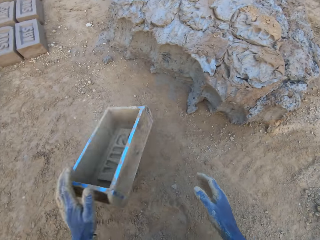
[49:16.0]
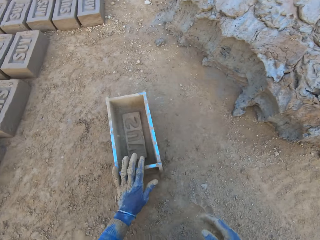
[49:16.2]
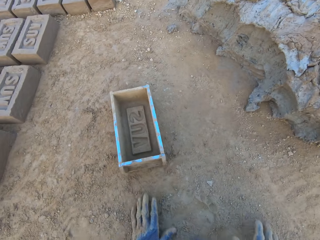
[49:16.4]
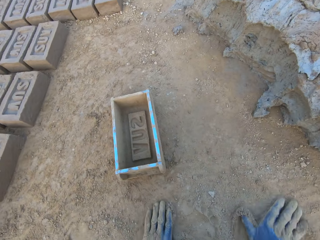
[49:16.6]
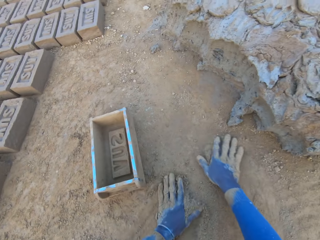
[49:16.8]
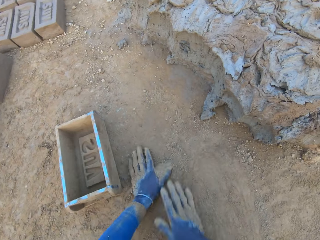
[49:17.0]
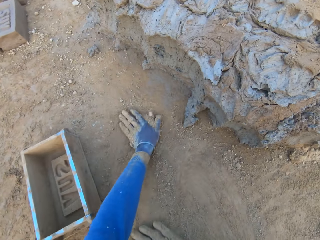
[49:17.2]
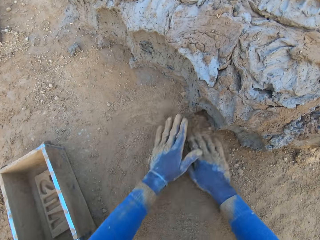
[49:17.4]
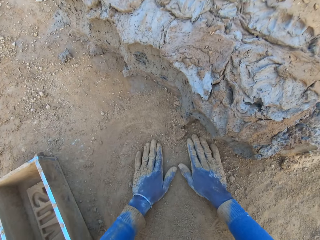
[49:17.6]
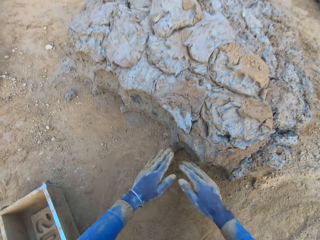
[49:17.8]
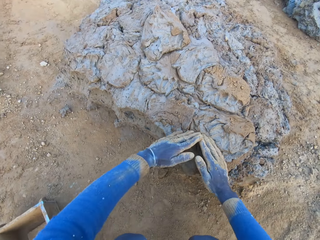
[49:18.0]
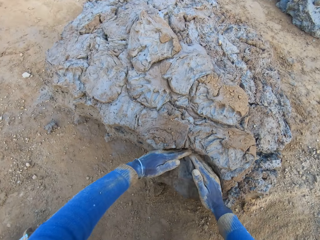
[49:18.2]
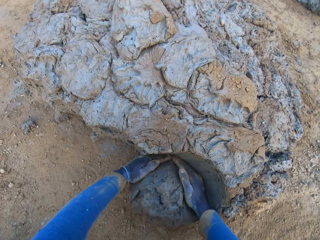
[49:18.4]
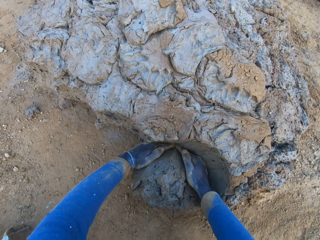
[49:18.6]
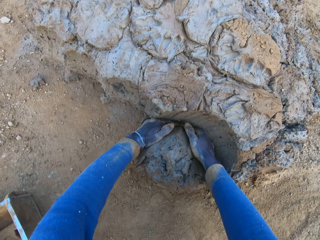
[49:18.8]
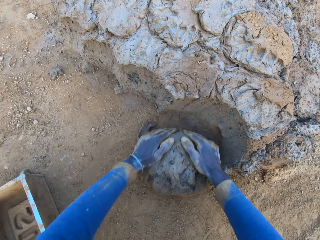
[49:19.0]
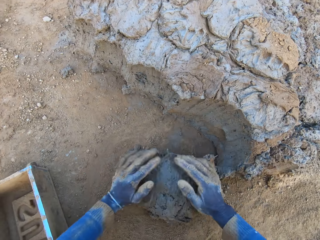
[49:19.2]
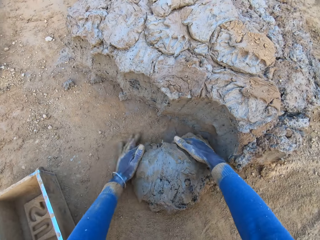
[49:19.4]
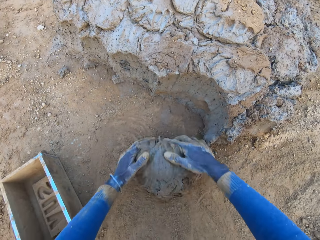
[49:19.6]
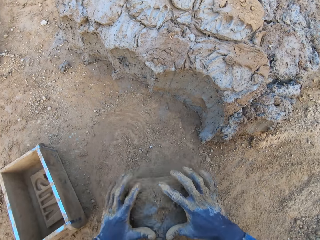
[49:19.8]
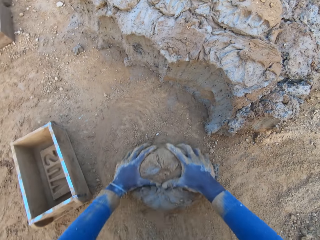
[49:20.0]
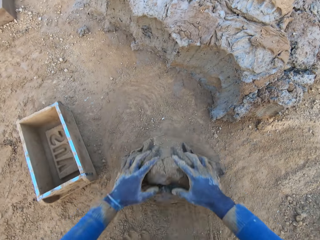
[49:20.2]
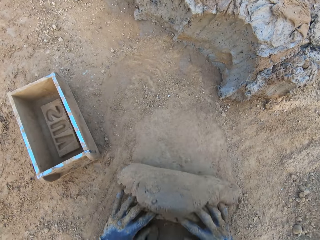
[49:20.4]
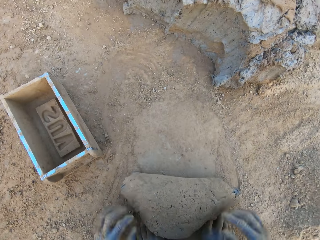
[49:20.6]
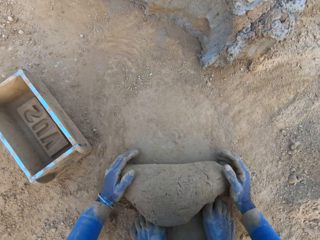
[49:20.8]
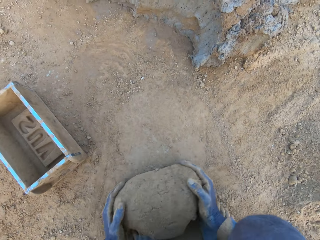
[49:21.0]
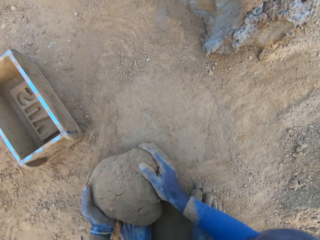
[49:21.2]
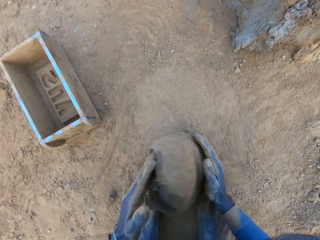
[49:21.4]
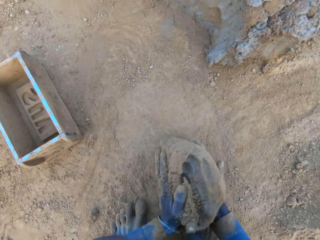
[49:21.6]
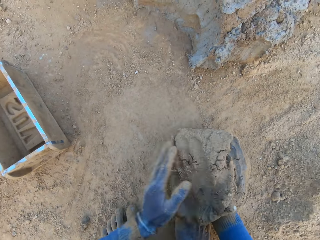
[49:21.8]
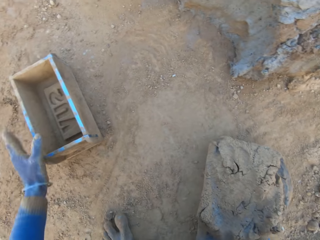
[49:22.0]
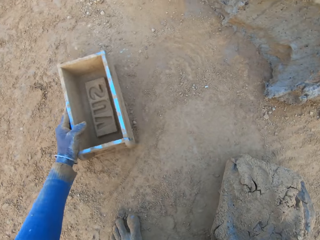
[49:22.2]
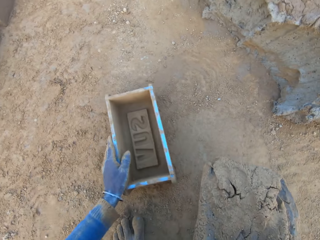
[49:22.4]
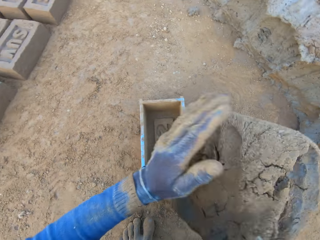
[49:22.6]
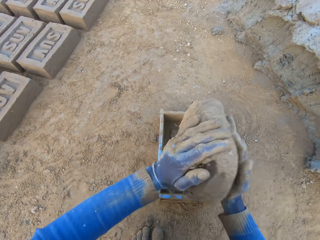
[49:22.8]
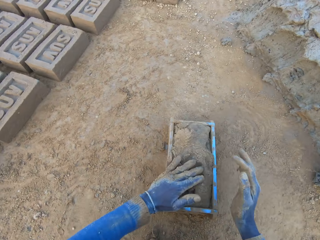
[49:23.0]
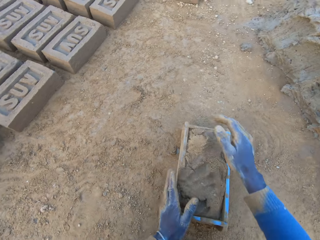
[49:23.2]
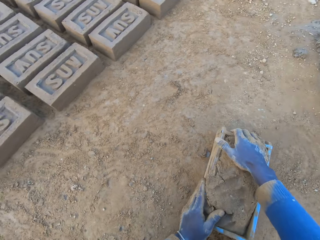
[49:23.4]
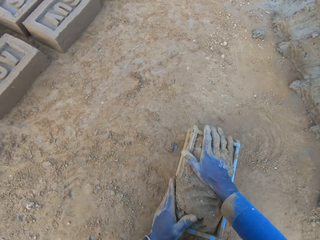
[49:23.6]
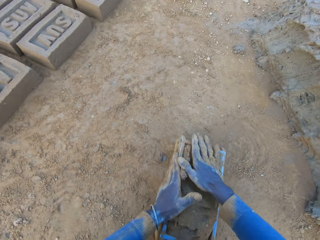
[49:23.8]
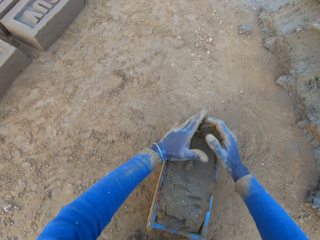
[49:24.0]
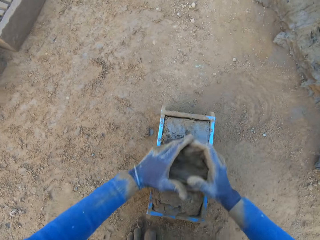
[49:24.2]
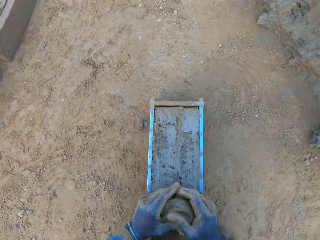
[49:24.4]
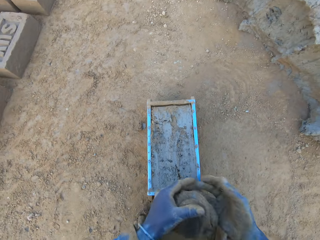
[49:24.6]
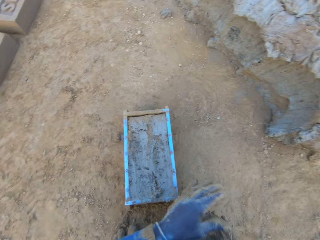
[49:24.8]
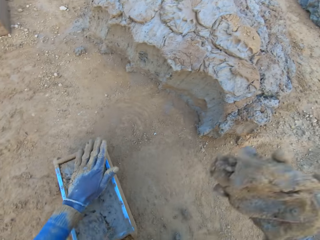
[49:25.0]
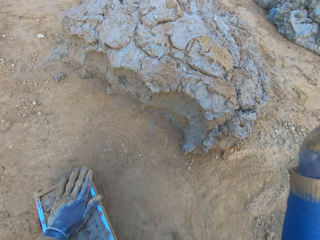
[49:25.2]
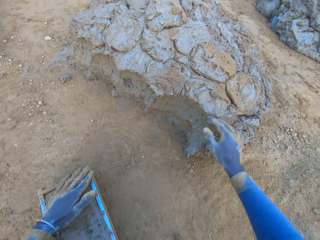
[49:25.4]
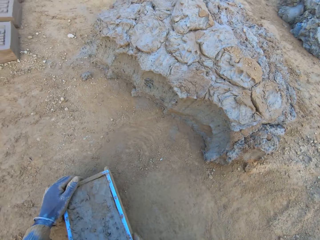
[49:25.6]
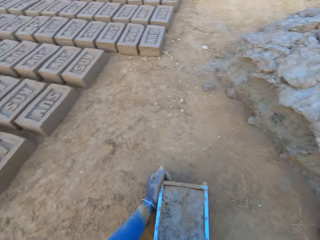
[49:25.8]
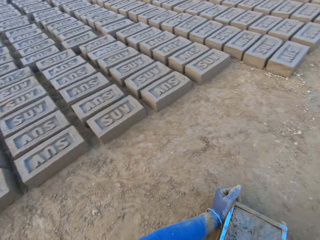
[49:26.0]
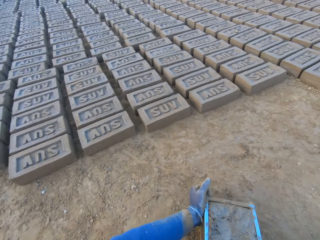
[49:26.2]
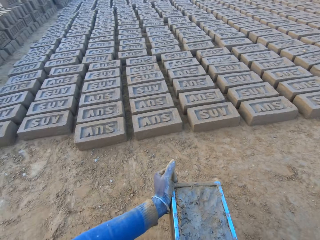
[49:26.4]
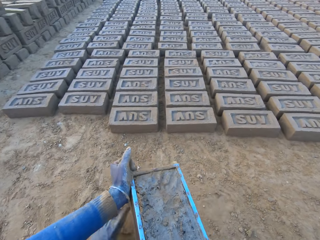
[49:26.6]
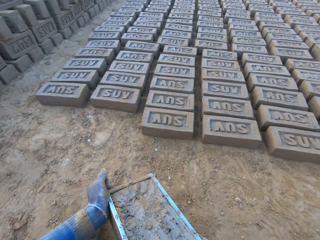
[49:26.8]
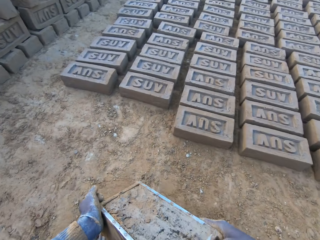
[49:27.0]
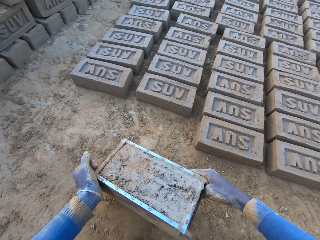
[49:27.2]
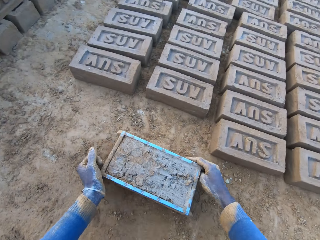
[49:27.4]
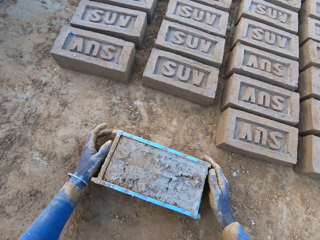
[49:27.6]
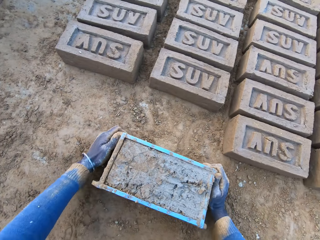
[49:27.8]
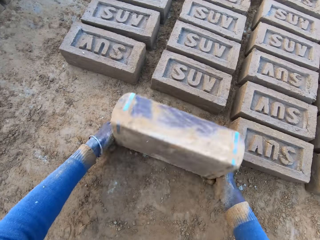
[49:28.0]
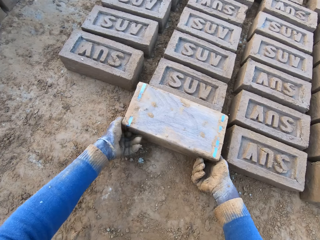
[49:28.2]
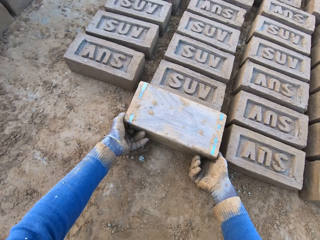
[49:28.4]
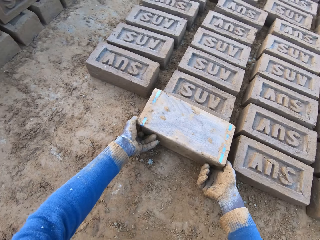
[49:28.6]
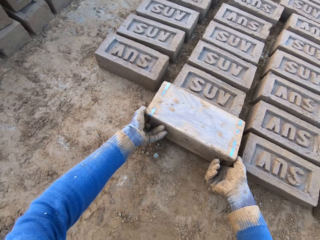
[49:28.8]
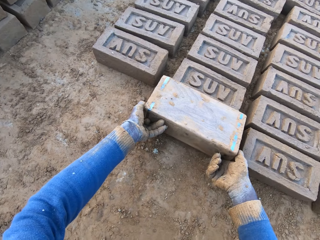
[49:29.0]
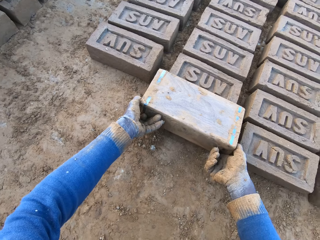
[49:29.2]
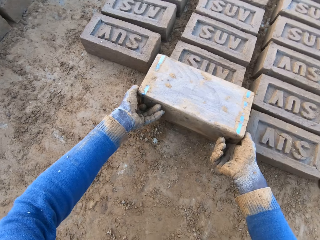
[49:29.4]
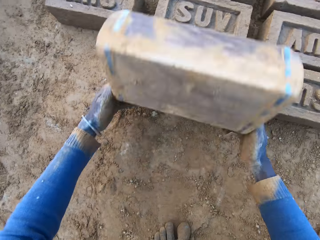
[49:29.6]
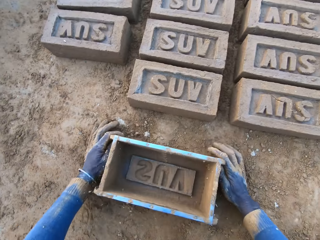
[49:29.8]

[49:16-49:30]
The camera wearer drops the iron brick mold on the ground. He spreads soil with his hands. He cuts a portion of the concrete from a heap of concrete with his hands. He scoops molded clay. He mixes the concrete with his hands. He shifts the iron brick mold on the ground with his left hand. He drops the concrete in the iron brick mold. He removes the excess concrete from the iron brick mold. He drops the excess concrete on the heap of concrete on the ground. He carries the iron brick mold from the ground with his two hands. He drops the iron brick mold on the ground beside other bricks. He turns the iron brick mold on the ground.

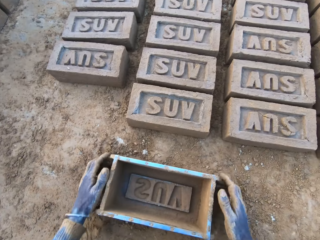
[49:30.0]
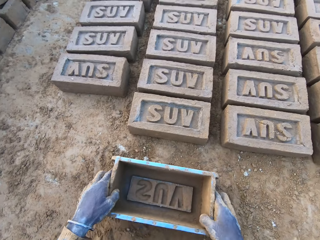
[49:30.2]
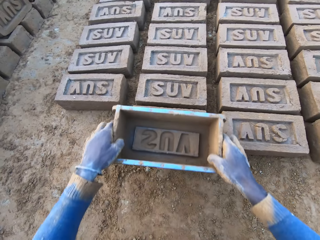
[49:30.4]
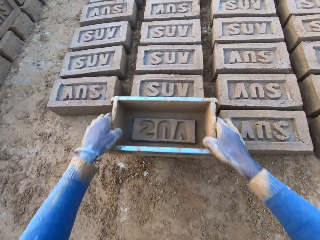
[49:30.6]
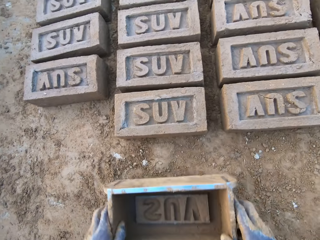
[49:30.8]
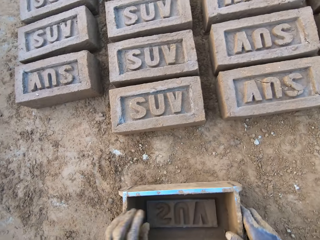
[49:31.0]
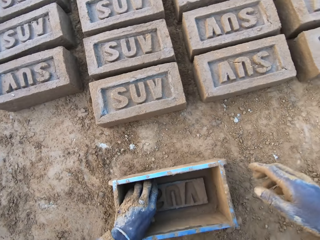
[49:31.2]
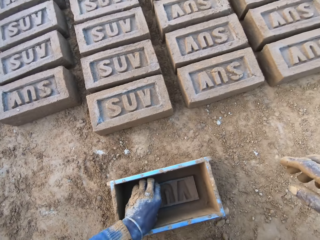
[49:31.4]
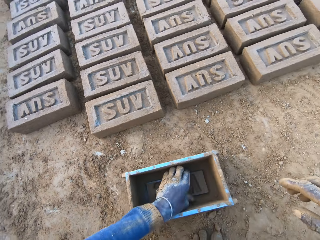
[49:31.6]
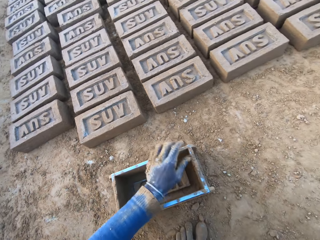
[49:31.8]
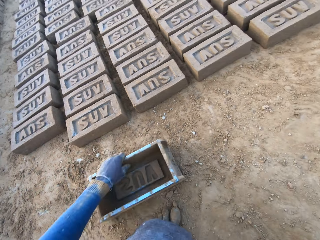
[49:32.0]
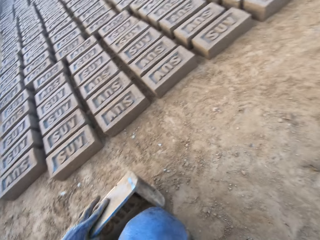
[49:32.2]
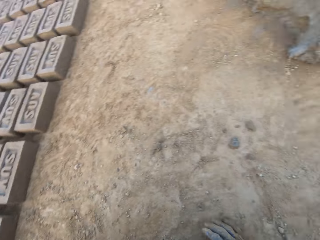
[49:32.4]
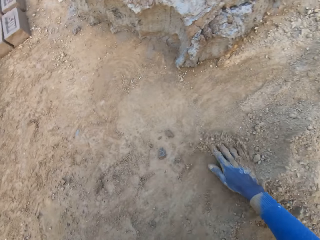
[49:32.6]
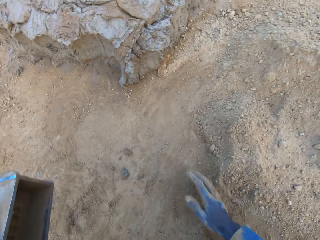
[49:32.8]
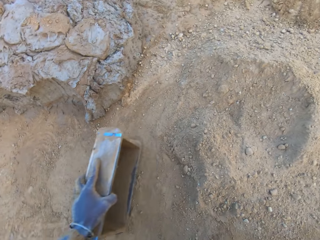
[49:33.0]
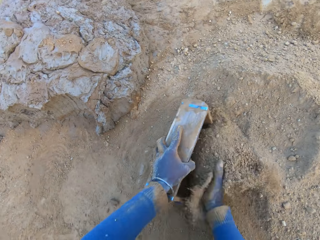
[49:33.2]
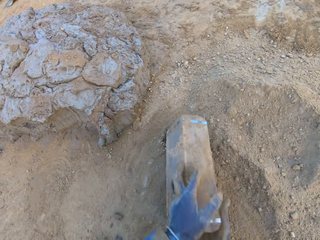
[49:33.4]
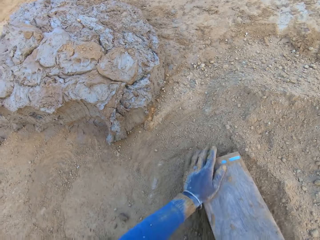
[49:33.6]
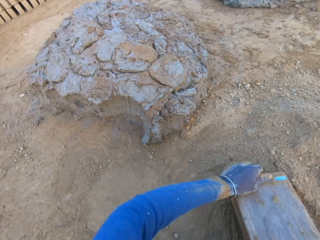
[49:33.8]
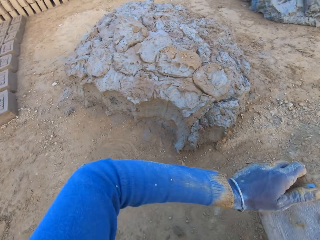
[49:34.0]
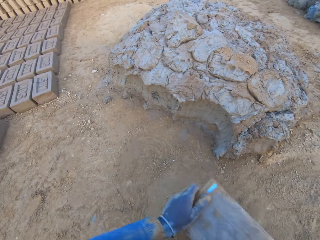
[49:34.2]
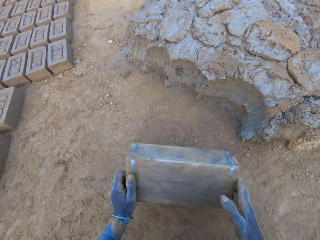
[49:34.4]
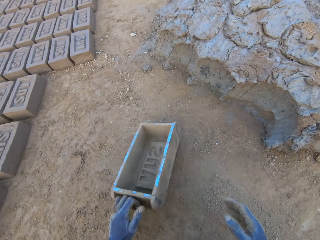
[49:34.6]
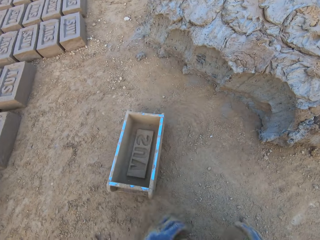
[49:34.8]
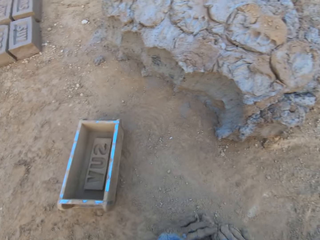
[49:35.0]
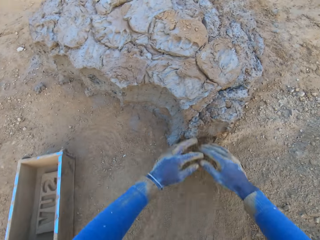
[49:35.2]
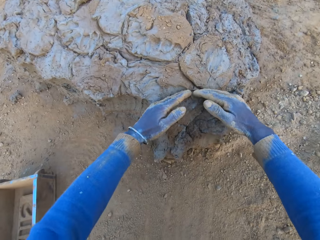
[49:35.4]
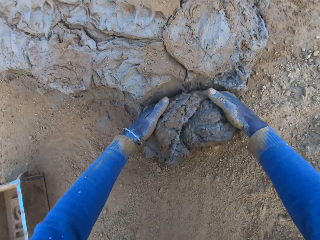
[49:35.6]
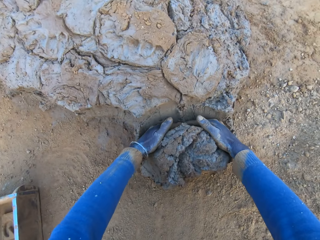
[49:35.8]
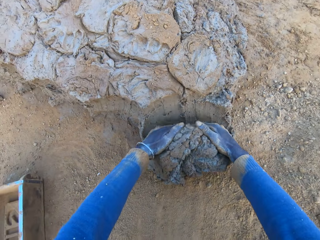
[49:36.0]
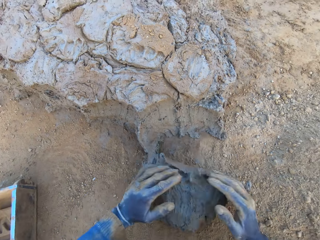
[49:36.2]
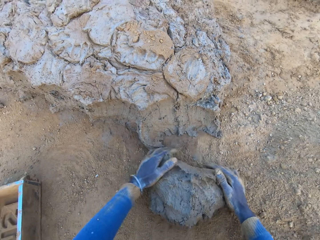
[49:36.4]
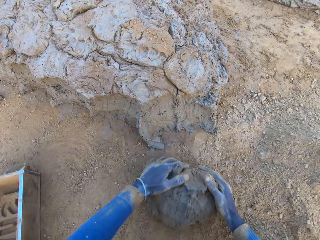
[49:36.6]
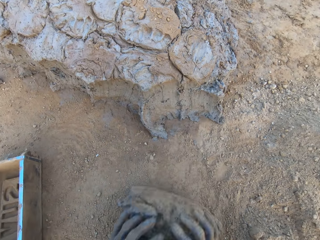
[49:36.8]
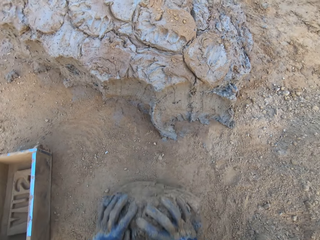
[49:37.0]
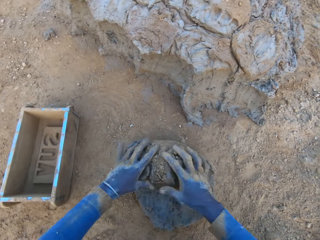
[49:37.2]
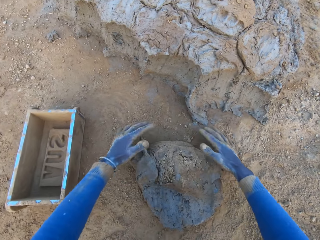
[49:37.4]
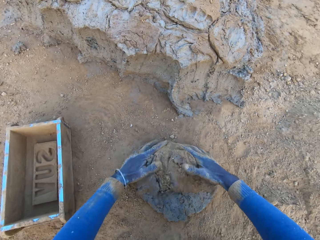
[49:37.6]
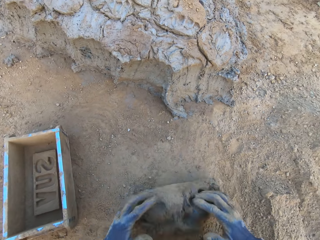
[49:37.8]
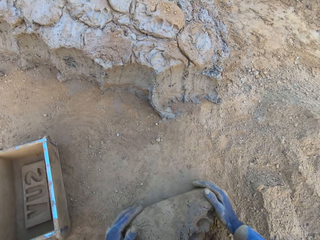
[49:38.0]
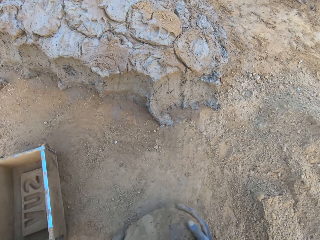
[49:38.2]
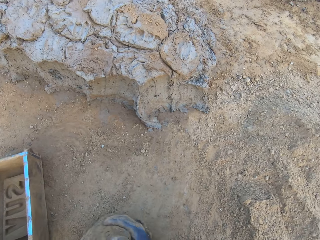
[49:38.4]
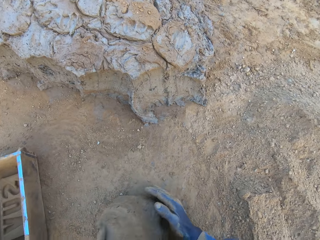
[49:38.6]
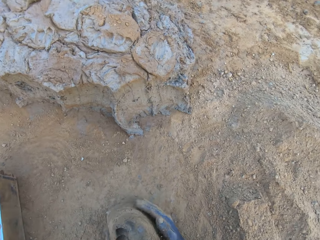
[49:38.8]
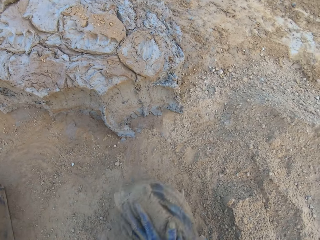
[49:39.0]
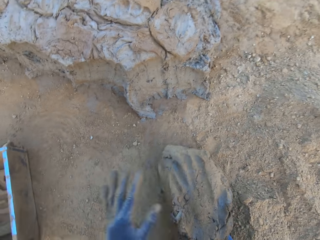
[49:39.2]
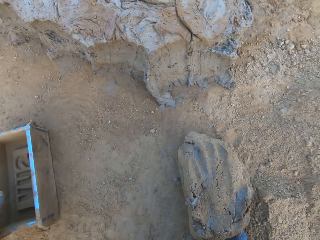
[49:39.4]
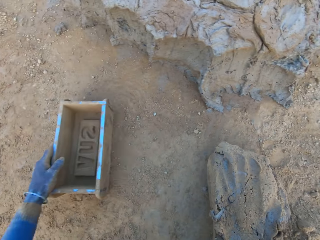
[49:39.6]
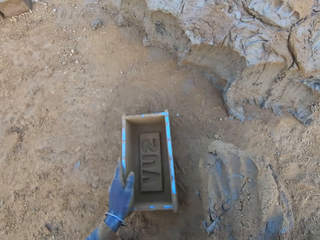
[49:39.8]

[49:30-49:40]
The camera wearer removes the wooden brick molds. He drops the iron brick mold on the ground. He hits the brick with the iron brick mold in his hands. He removes concrete from the iron brick mold with his two hands. He scoops soil. He pours sand from the ground into the iron brick mold. He removes the sand from the iron brick mold. He drops the iron brick mold on the ground. He scoops molded clay. He cuts a portion of the concrete from a heap of concrete with his hands. He mixes the concrete with his hands.
